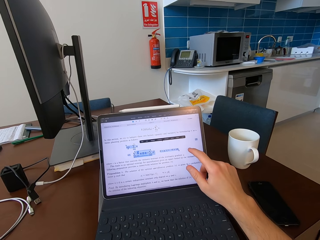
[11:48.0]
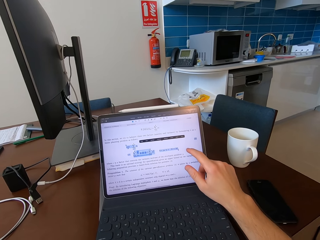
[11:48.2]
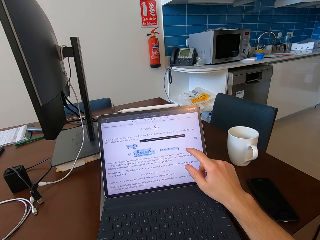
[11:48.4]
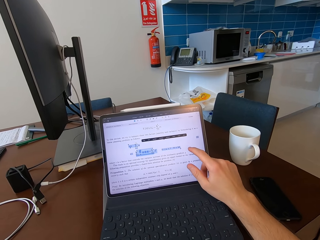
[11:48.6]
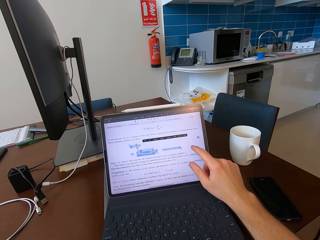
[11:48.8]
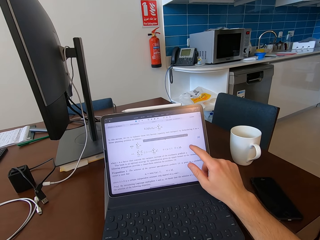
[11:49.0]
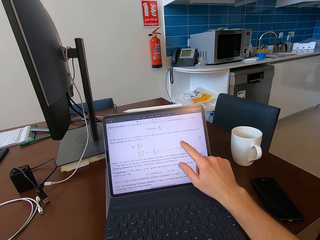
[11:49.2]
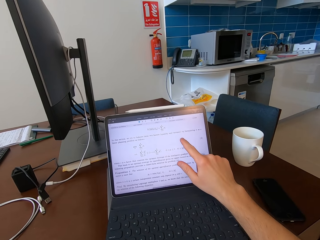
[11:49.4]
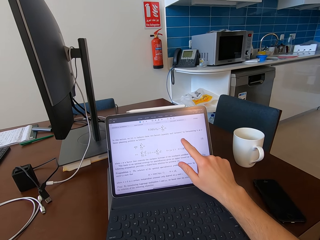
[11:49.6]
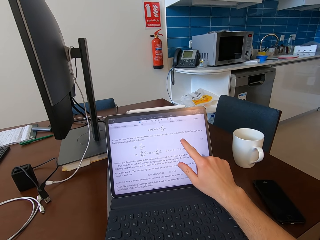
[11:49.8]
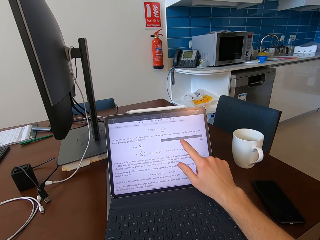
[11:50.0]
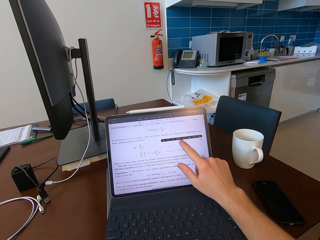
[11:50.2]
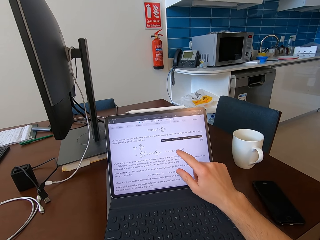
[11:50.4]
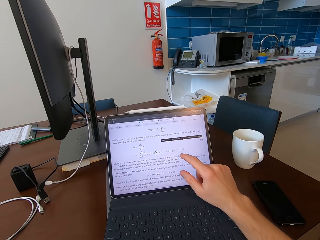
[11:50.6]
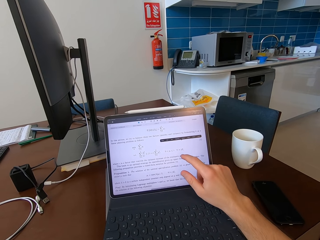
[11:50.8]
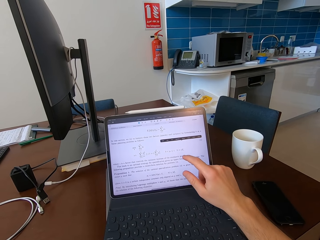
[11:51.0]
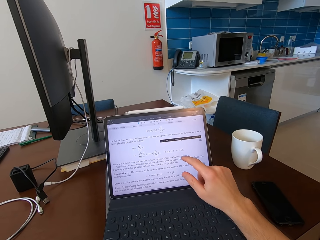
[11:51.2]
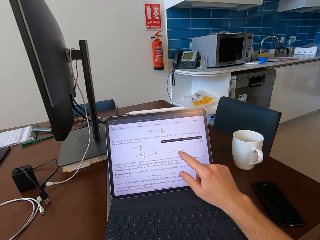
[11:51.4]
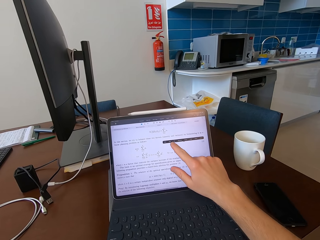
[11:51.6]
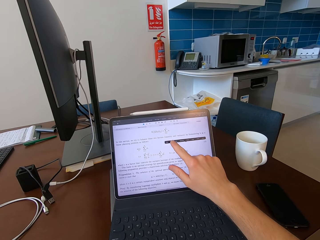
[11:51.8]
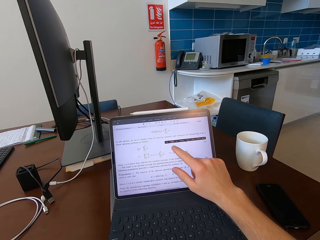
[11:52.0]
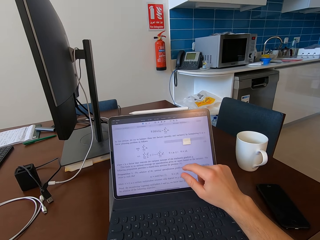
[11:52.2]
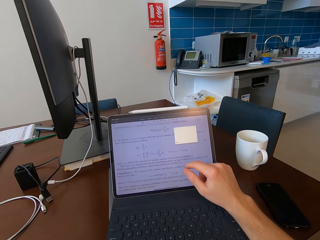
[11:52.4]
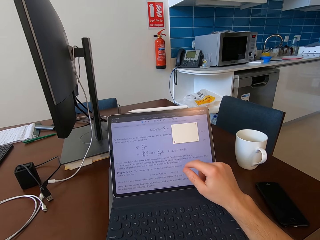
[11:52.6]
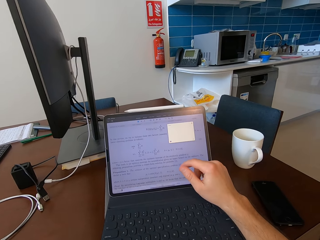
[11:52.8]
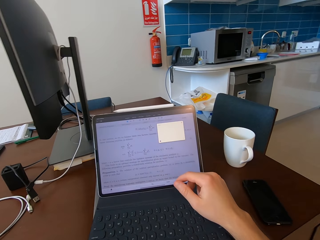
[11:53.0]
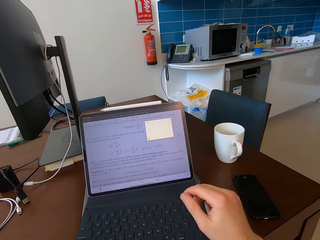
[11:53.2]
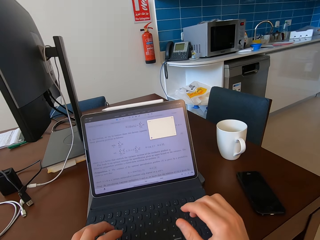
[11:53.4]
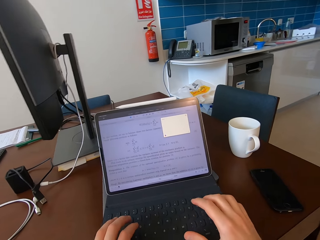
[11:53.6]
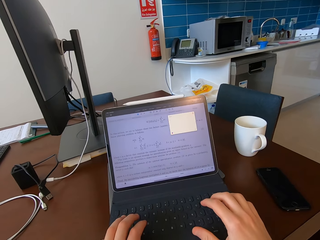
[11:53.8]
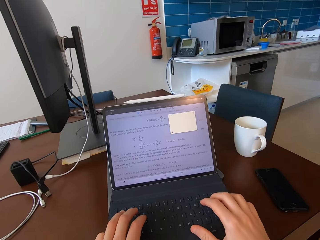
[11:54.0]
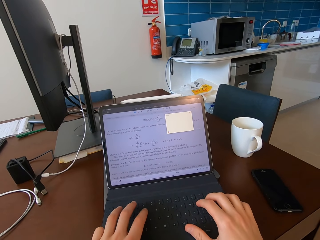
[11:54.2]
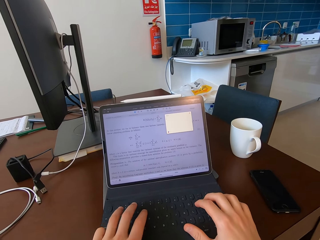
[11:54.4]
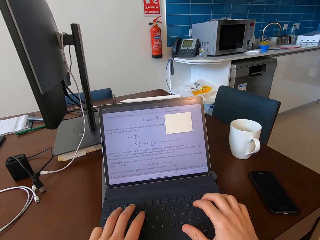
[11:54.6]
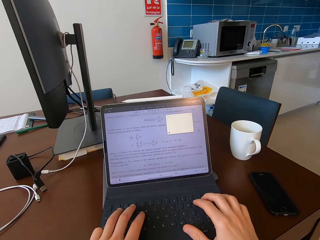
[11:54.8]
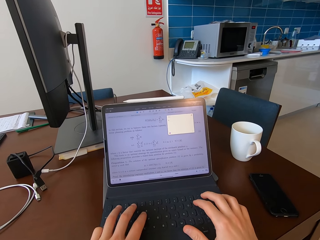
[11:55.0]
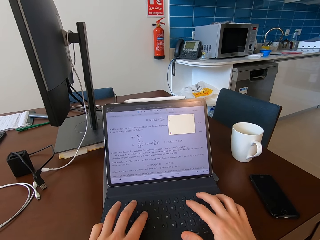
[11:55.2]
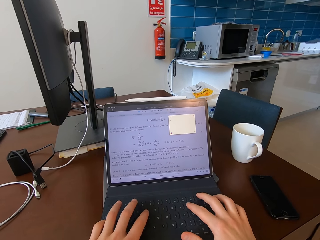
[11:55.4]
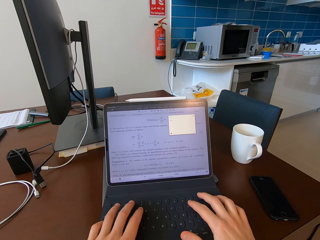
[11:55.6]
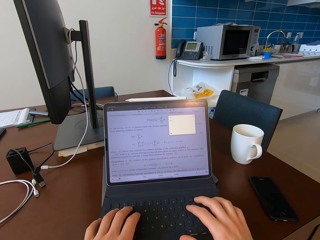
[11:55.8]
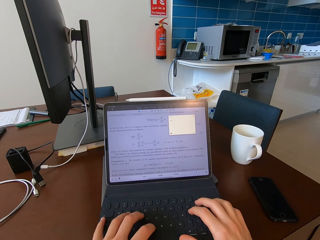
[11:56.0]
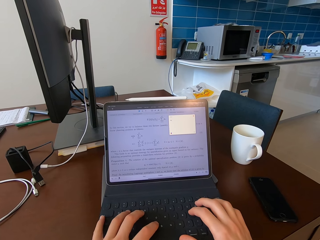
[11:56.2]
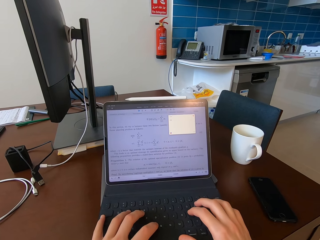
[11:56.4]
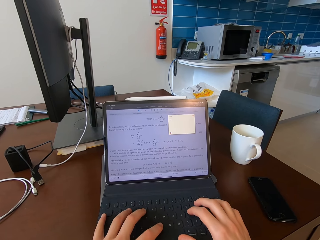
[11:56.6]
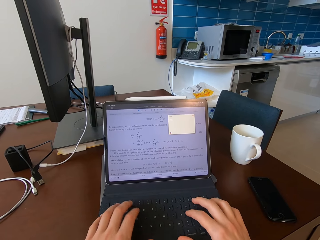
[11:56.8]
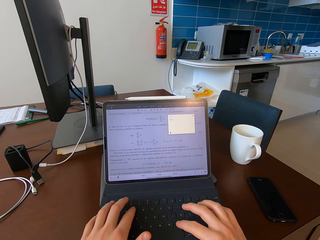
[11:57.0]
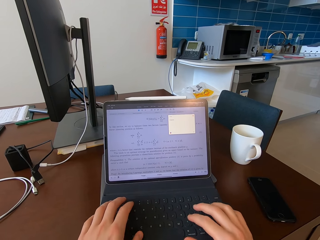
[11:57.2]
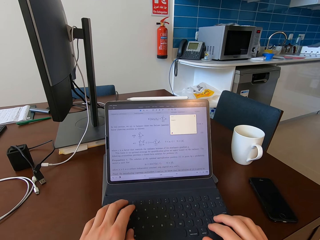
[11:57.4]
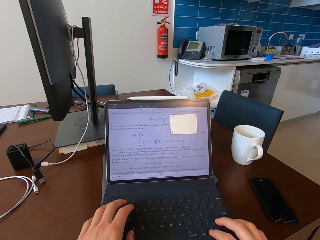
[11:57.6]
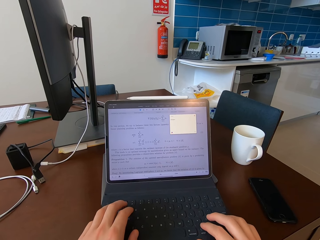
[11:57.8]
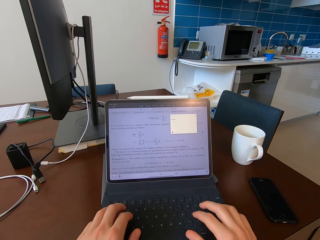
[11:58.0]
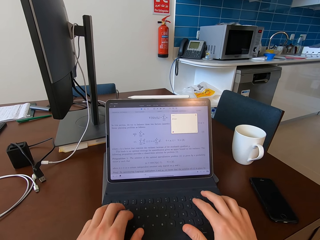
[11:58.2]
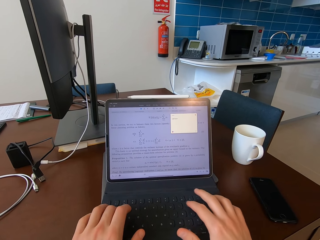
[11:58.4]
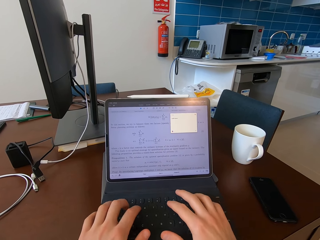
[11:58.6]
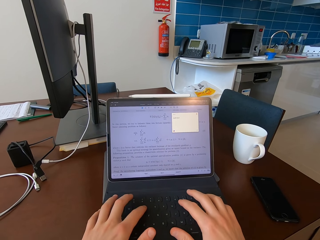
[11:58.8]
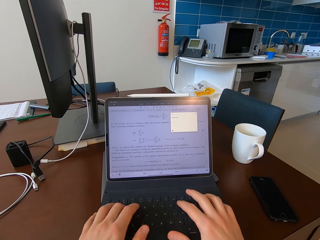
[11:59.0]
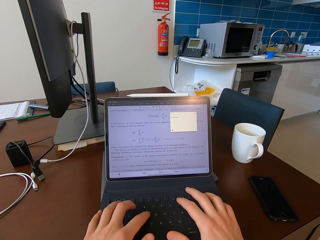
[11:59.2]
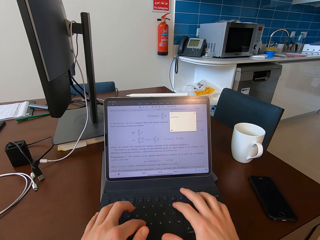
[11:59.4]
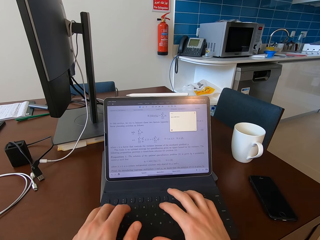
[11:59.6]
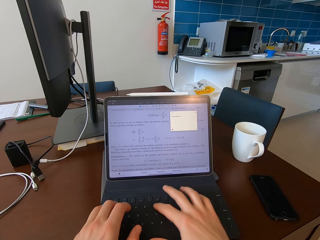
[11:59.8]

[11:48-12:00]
The camera wearer types on the laptop keyboard on the table.

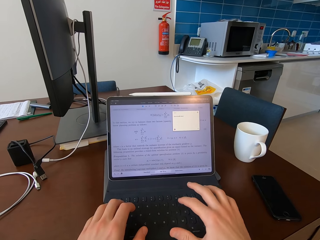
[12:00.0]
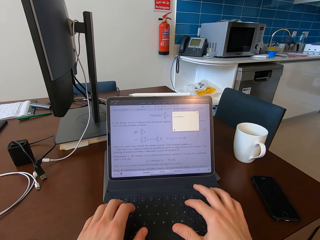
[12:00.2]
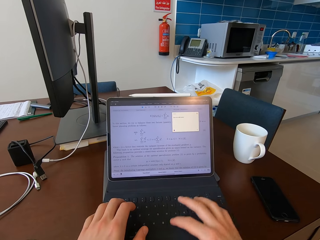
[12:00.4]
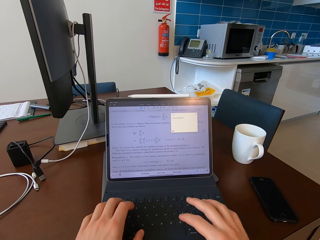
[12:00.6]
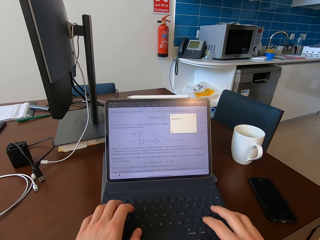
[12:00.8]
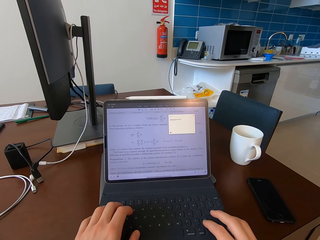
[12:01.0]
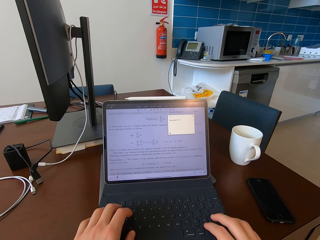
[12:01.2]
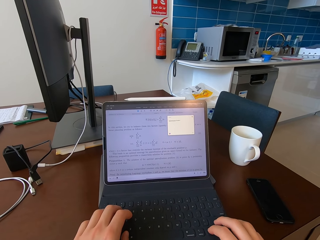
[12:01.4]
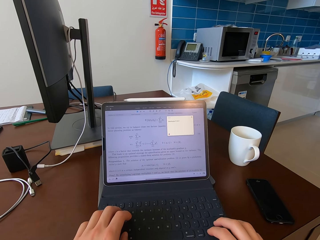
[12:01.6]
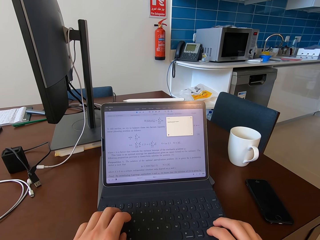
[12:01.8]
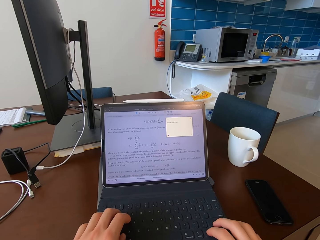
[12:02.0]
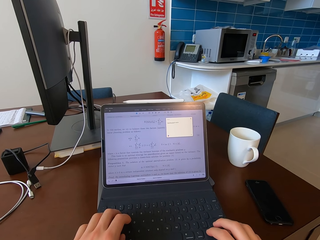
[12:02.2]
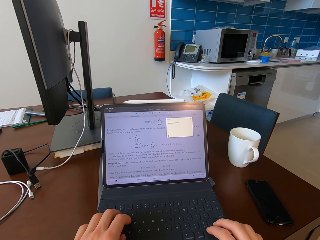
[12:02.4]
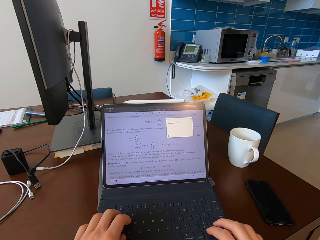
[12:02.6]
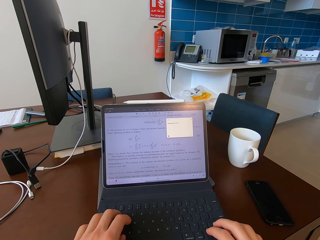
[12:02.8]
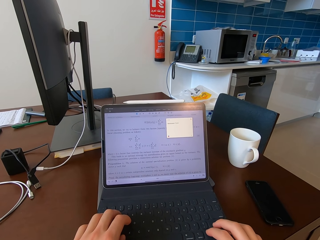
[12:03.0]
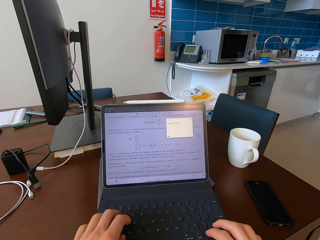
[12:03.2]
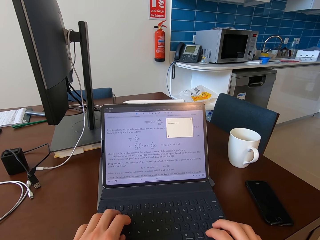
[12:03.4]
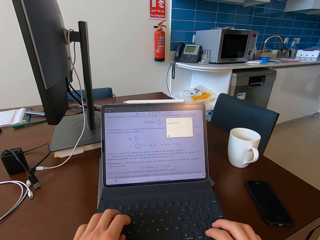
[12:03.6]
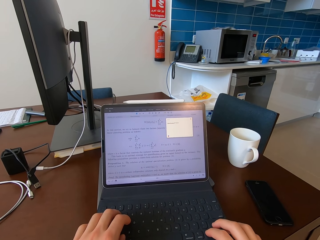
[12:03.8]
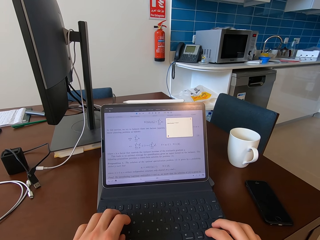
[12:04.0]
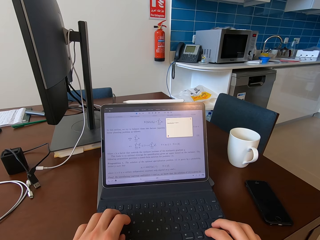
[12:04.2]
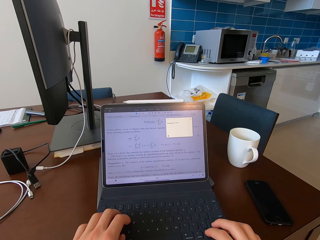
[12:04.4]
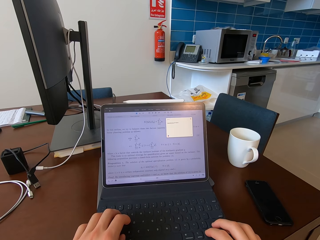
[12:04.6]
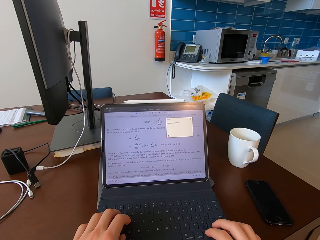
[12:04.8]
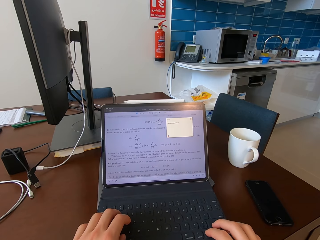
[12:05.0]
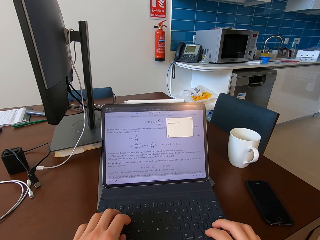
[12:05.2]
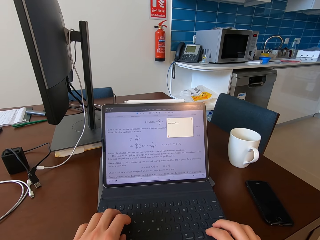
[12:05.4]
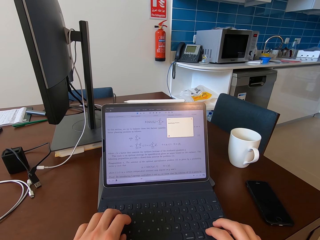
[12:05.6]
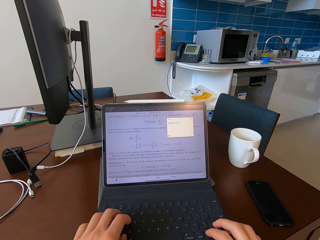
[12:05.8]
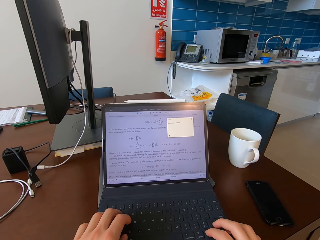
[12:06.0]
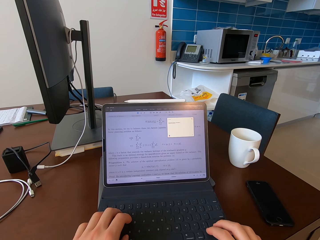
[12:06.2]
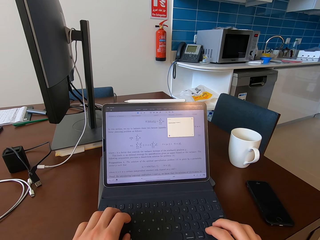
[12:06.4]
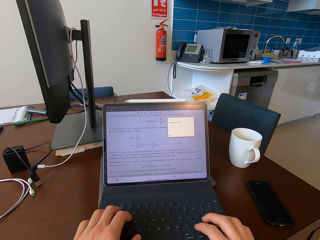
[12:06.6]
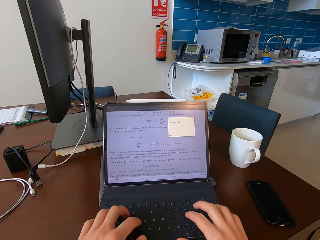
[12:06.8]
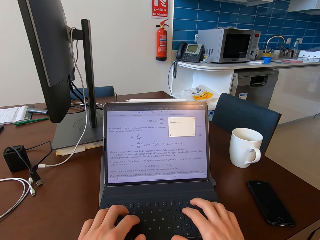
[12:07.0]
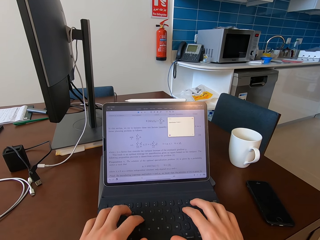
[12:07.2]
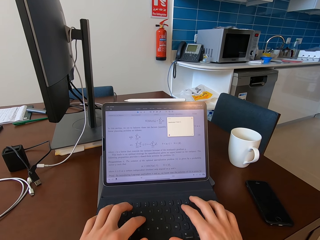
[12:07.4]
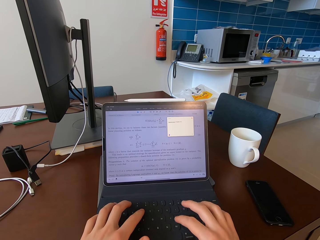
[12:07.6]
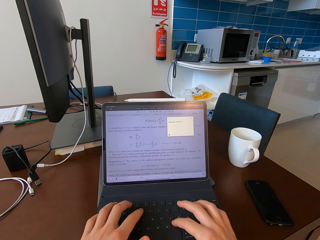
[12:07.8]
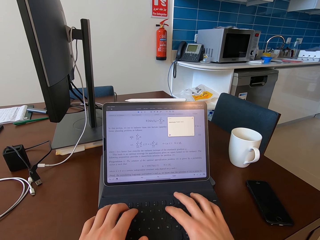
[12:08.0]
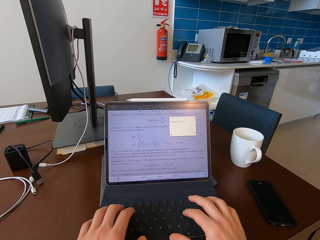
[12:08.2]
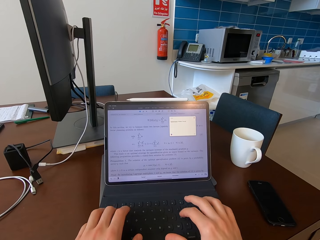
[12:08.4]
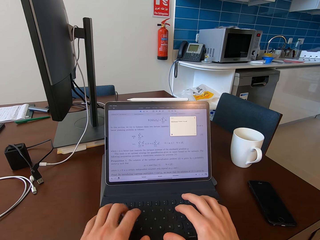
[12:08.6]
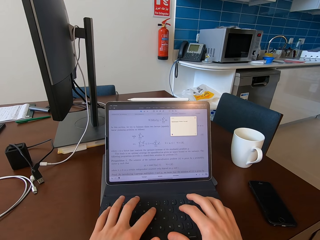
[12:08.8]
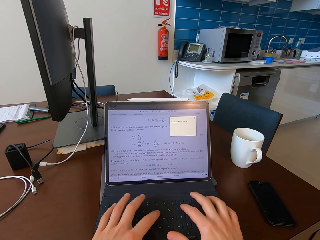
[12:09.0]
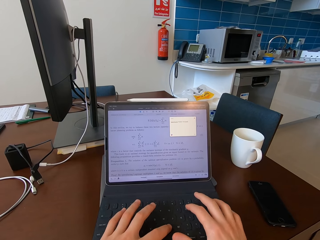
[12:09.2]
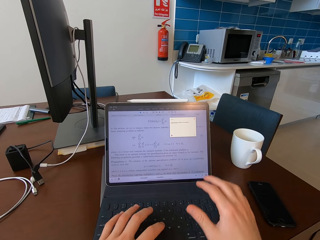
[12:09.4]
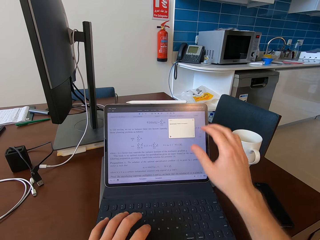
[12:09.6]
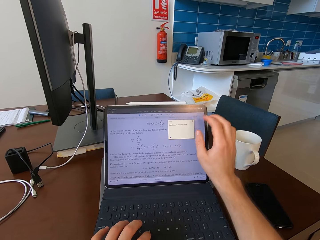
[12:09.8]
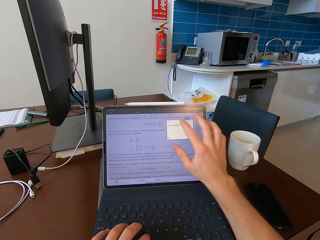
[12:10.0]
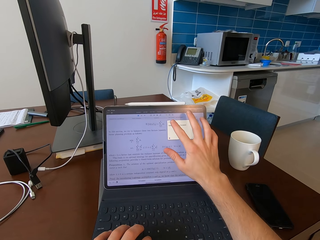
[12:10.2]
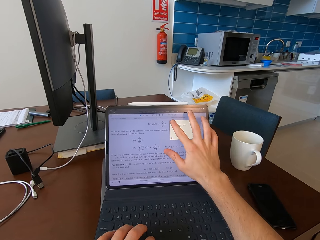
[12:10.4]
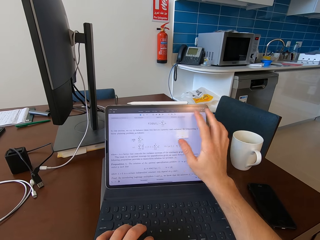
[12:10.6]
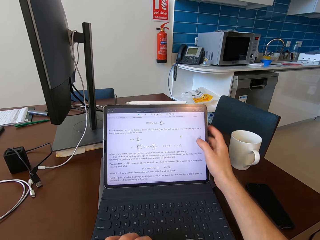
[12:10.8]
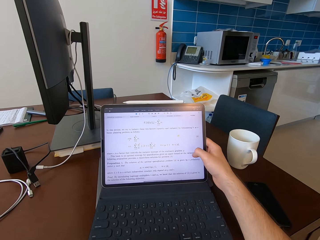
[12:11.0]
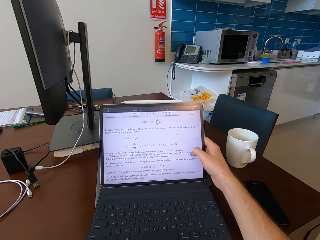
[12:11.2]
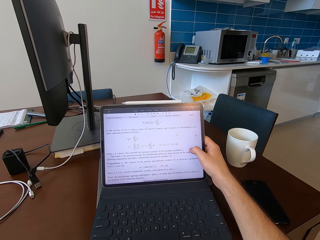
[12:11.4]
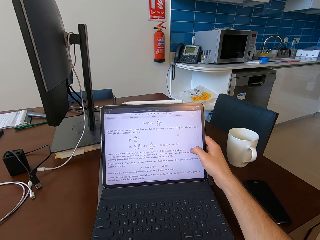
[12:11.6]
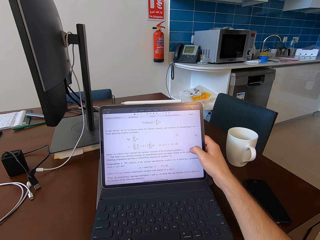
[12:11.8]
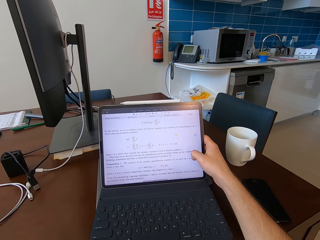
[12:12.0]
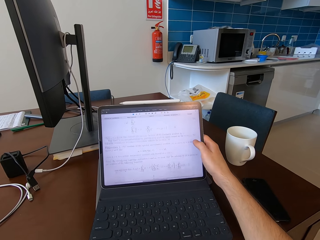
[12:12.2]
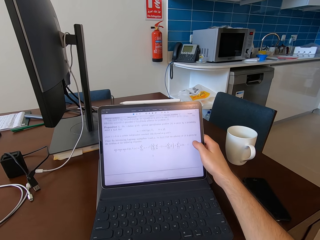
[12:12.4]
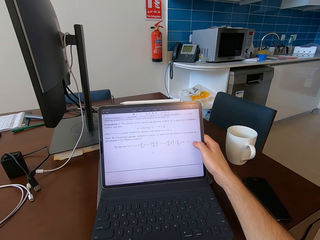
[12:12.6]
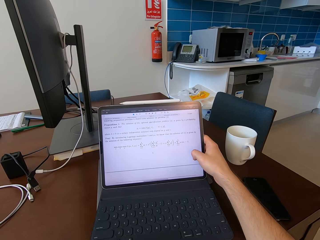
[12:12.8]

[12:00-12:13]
The camera wearer touches the tablet on the table with his right hand.
